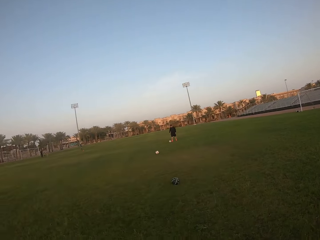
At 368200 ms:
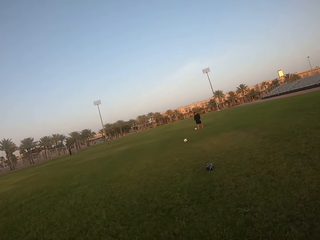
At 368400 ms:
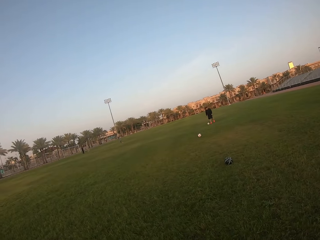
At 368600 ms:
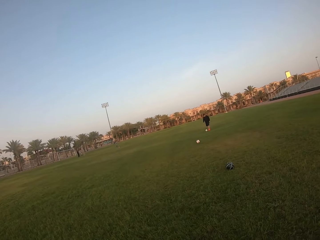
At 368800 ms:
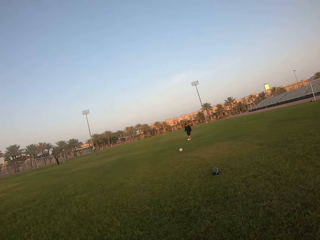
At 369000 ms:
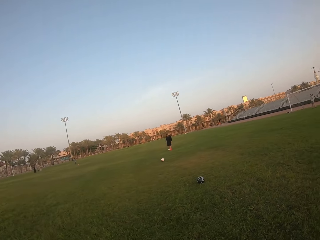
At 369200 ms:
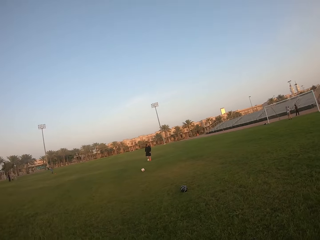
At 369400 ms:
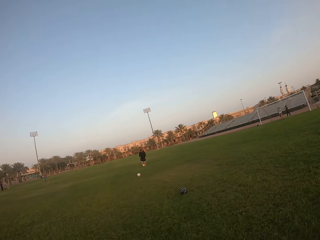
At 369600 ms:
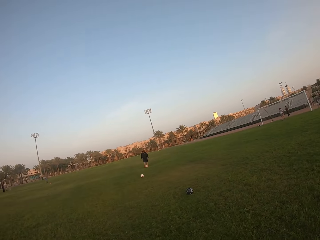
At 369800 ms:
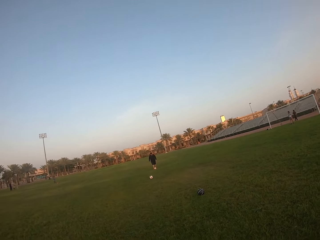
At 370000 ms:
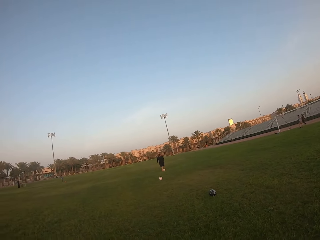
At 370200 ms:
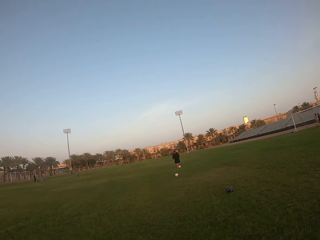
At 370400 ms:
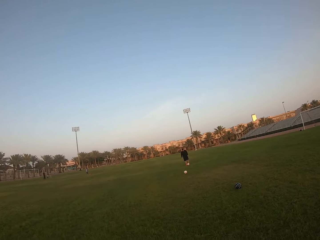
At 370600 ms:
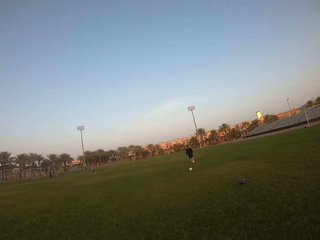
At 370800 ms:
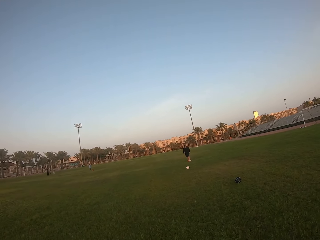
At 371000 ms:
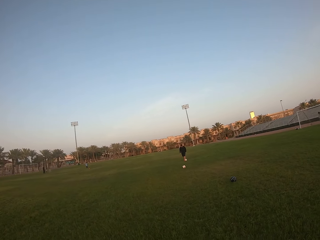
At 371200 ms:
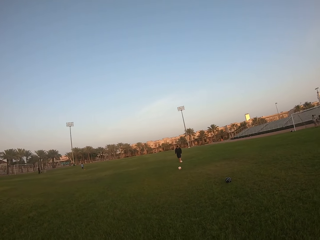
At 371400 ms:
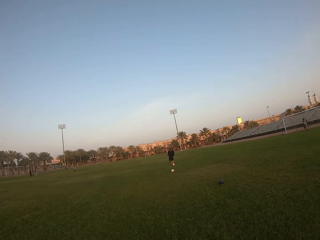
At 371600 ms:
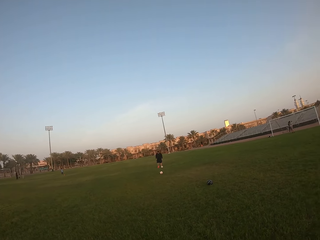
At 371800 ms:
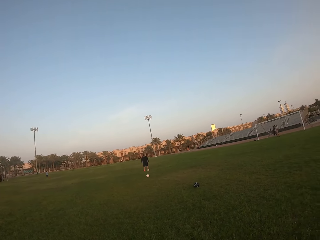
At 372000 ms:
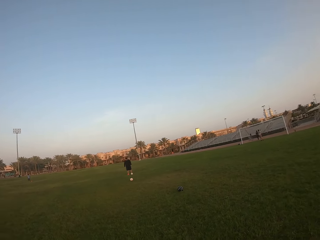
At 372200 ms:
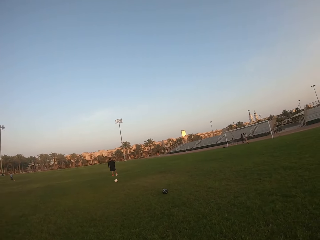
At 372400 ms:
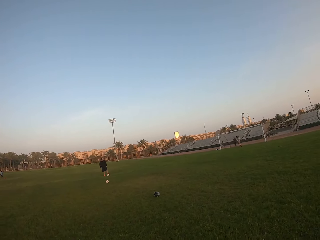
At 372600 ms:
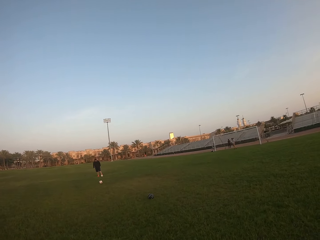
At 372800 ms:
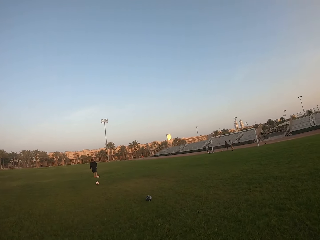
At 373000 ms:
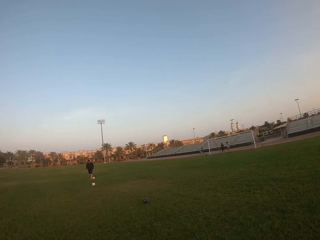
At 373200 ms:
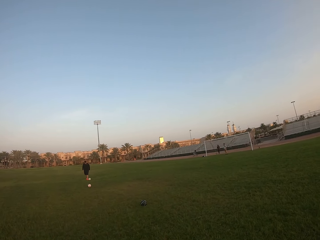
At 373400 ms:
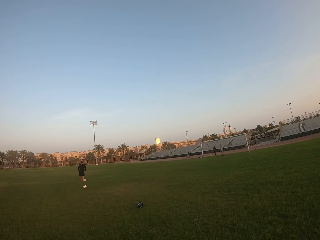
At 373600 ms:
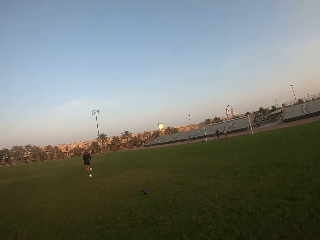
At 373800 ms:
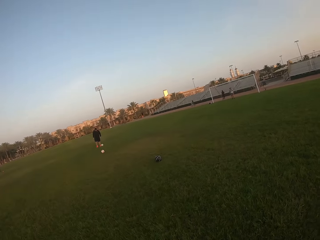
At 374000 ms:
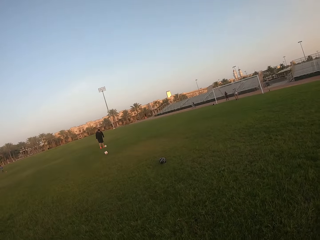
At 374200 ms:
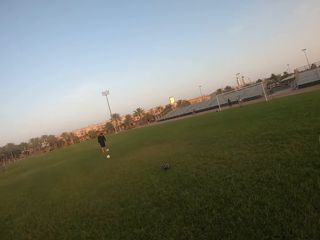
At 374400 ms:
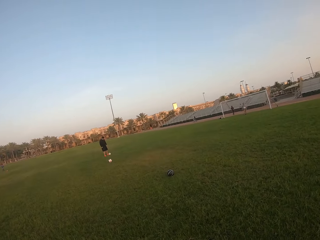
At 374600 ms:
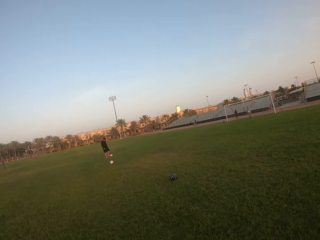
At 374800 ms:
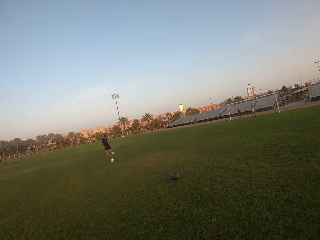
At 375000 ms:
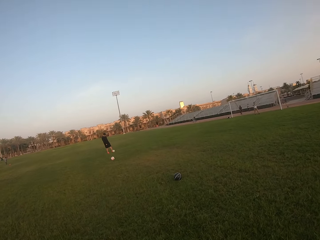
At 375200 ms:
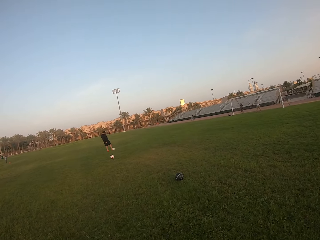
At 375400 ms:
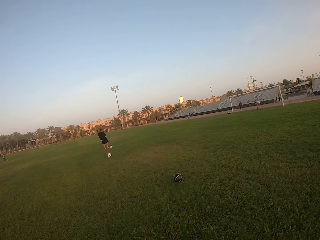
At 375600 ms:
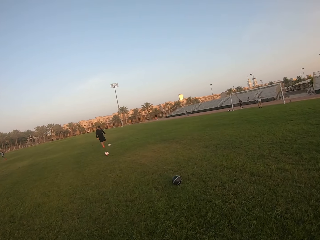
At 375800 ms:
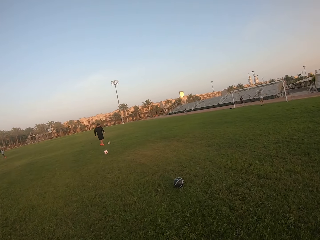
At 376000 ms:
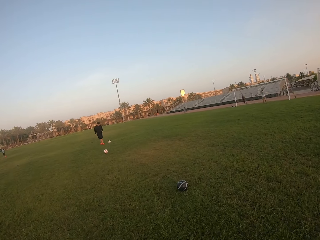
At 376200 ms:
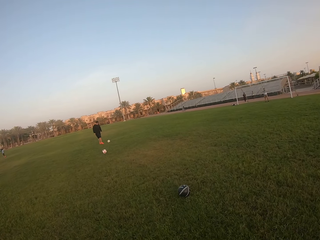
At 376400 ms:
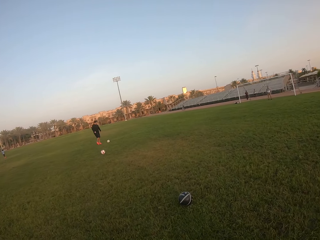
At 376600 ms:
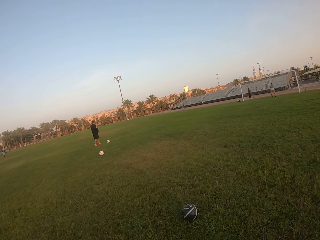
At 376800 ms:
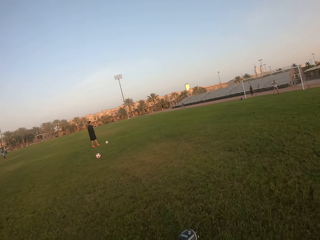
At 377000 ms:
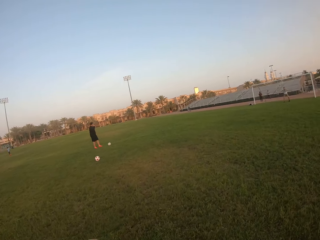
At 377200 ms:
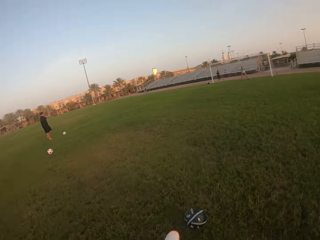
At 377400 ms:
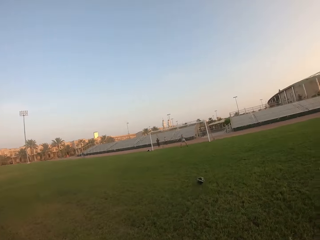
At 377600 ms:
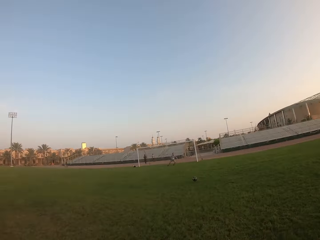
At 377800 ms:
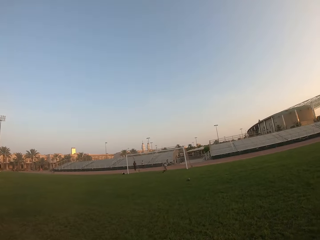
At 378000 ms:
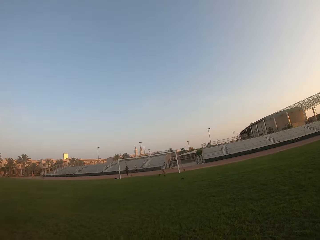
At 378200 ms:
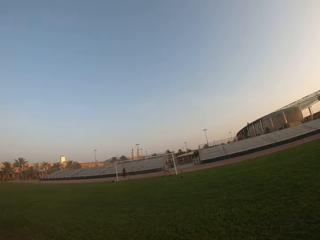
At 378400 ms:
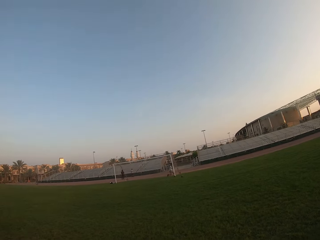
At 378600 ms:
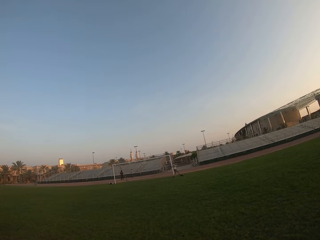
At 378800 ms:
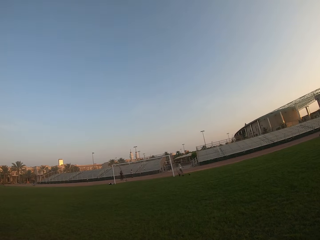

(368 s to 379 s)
The camera wearer is kicking the ball. They kick the ball.

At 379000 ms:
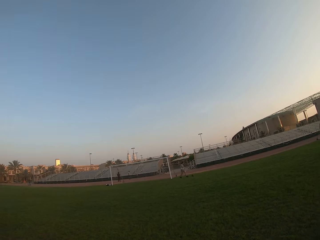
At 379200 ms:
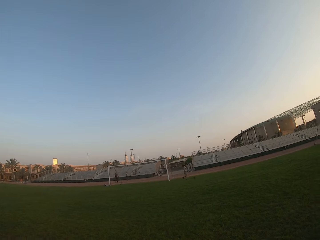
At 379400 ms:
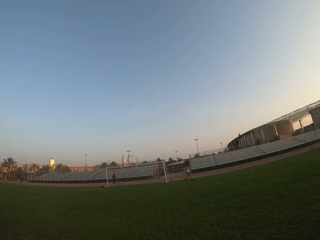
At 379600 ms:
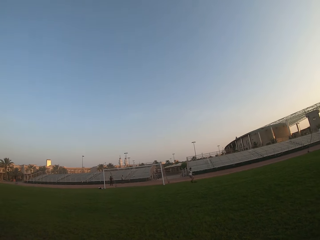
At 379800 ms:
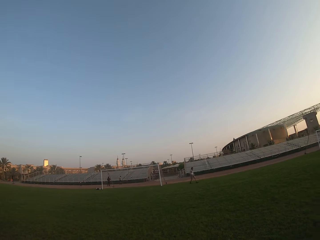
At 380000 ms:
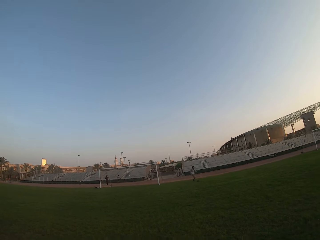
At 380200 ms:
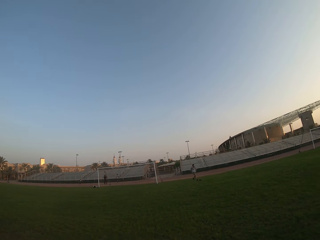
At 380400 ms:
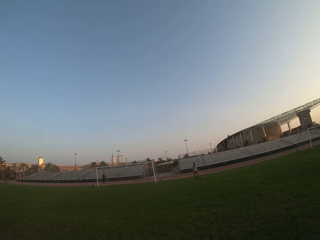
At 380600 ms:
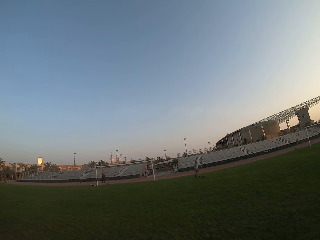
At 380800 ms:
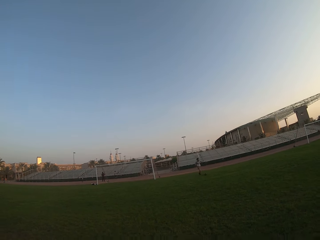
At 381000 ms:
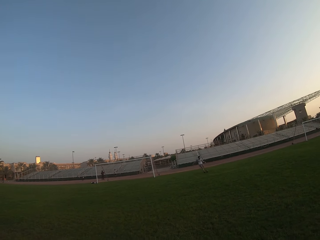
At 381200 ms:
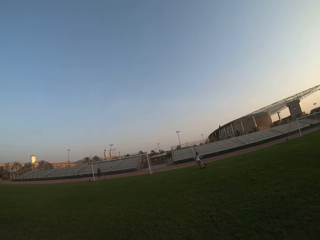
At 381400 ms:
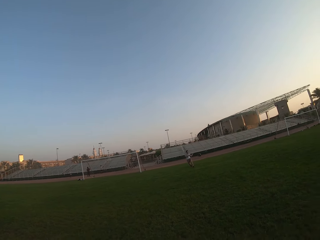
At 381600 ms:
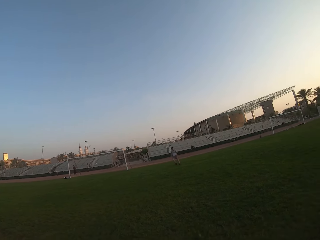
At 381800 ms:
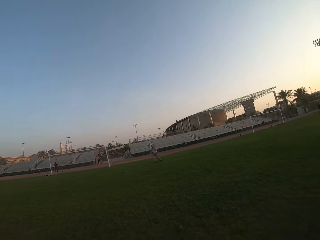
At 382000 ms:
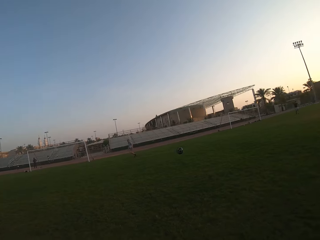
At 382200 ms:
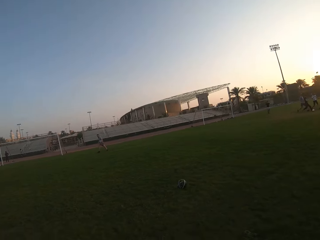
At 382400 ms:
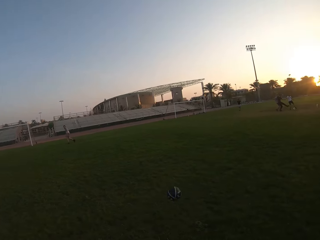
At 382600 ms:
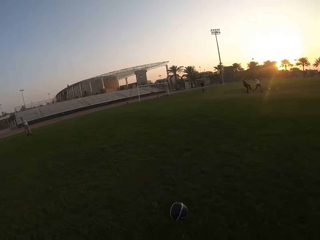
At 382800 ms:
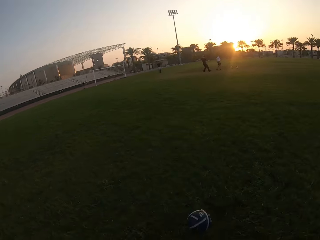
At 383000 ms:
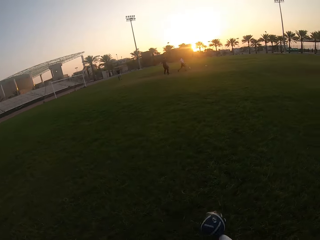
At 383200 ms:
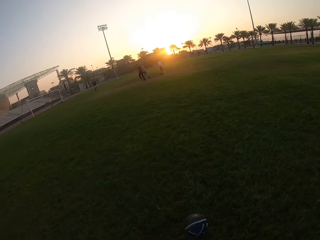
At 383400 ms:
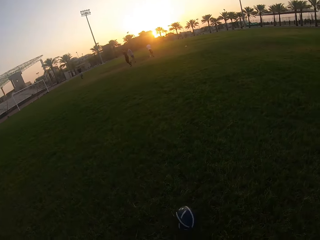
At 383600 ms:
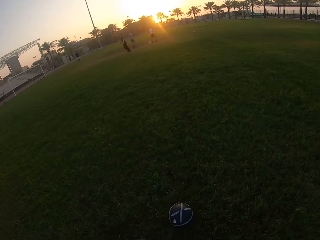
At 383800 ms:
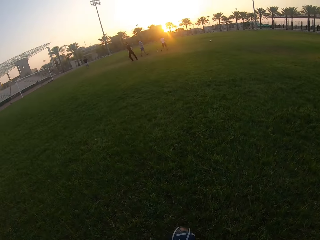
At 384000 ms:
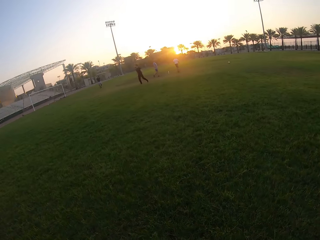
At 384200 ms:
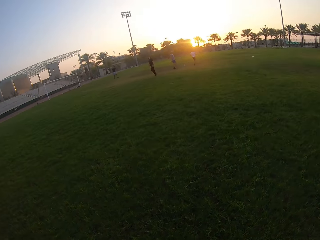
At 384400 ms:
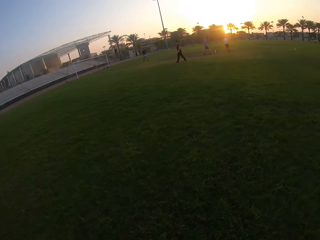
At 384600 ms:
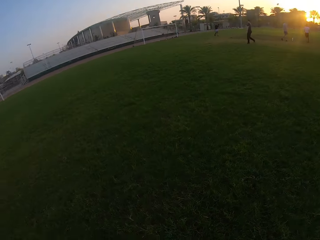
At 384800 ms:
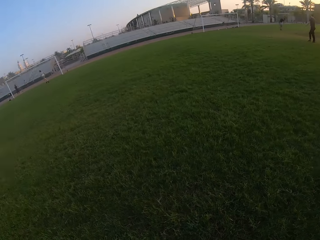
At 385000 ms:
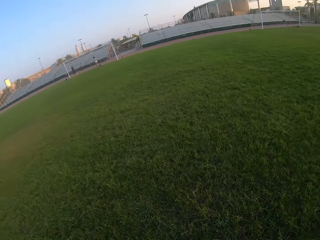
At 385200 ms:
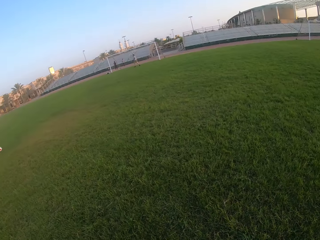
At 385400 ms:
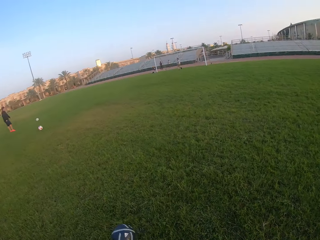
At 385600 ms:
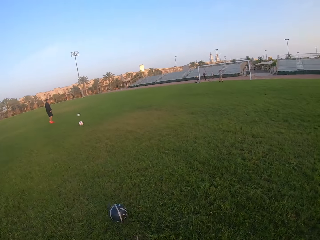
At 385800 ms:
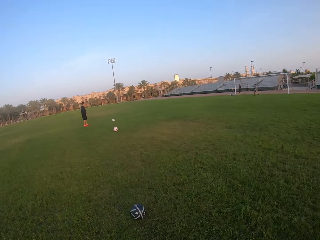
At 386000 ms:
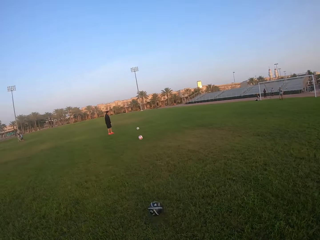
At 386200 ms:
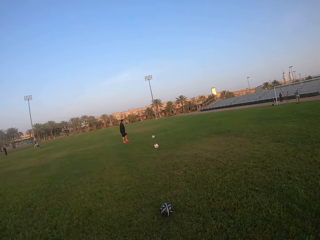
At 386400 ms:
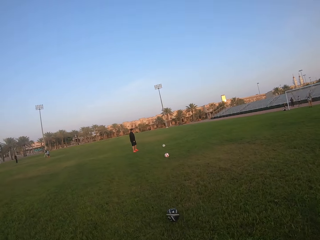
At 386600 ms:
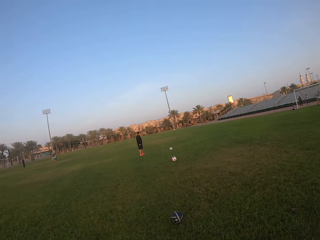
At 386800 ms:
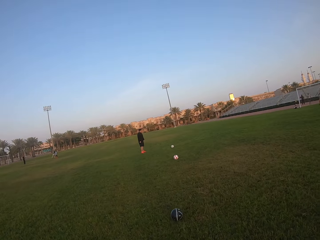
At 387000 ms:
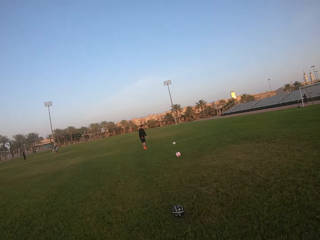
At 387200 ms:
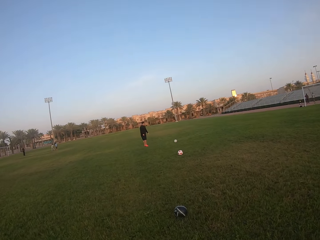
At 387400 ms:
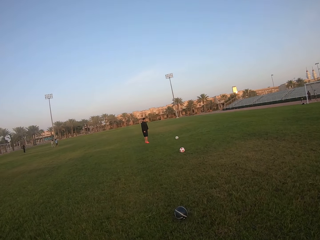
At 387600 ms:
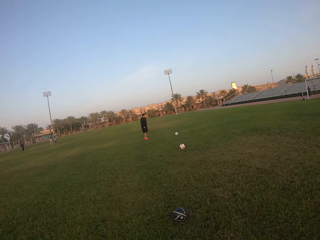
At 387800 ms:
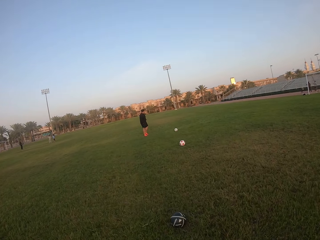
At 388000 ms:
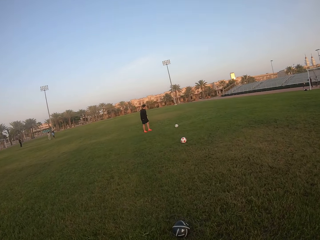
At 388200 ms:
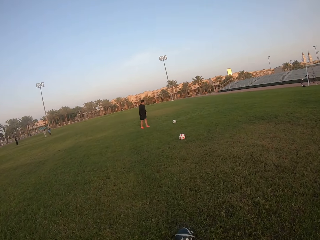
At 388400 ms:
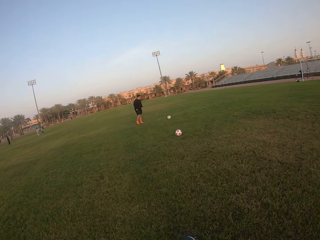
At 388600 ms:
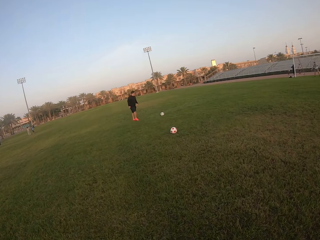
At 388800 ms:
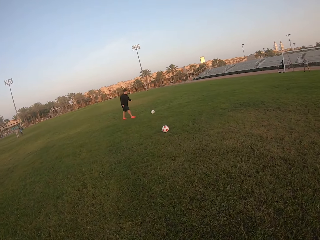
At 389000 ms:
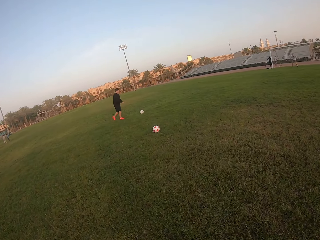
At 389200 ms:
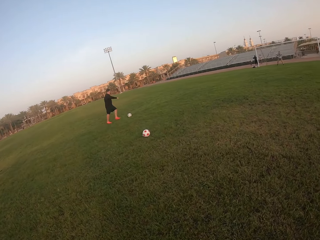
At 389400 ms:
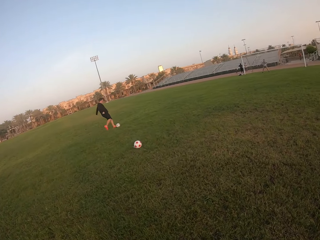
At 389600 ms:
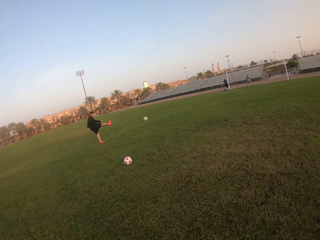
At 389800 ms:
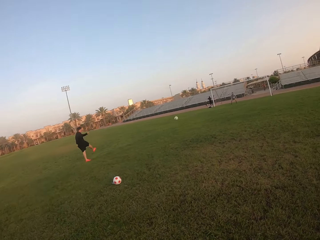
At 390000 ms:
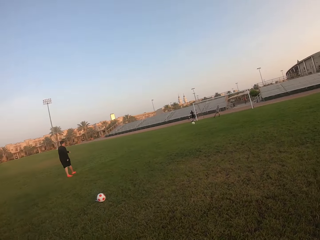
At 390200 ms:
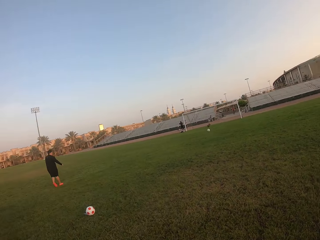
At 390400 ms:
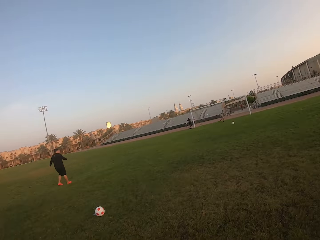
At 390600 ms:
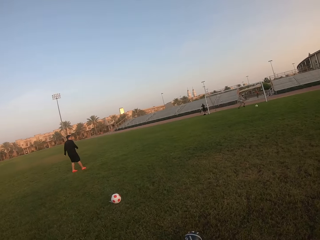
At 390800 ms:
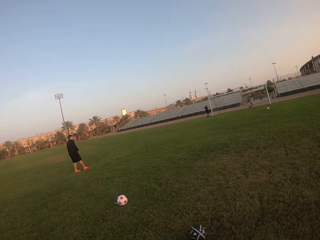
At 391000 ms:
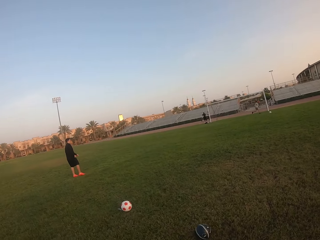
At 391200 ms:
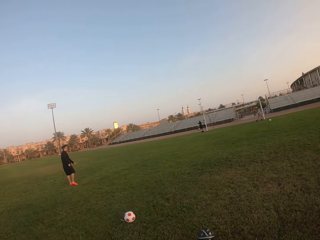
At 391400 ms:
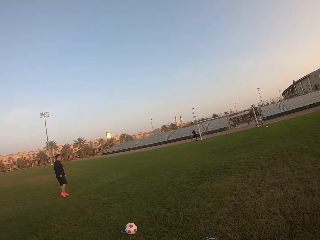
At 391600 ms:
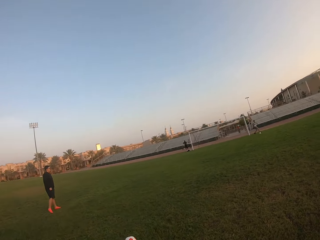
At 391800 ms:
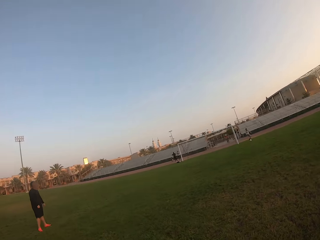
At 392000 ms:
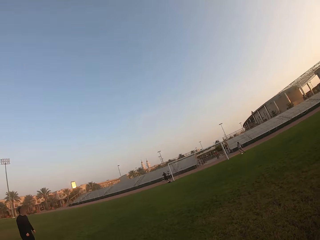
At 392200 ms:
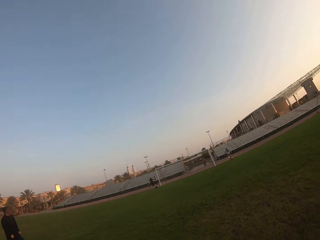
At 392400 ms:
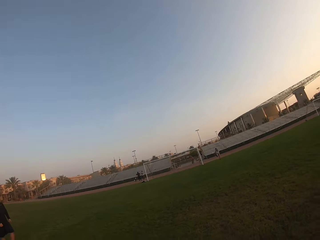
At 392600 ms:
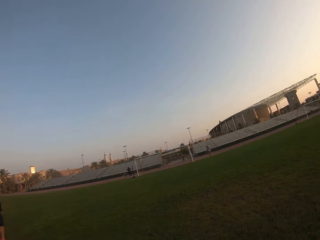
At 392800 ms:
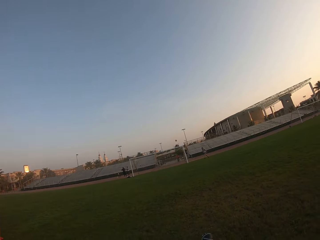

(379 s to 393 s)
A man blocks the ball from the goal post and kicks the ball. The camera wearer gets the ball. They kick the ball around. Another man kicks the ball. The first man stops the ball and kicks the ball.
